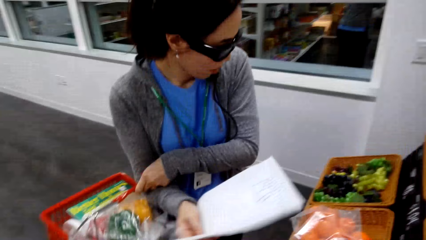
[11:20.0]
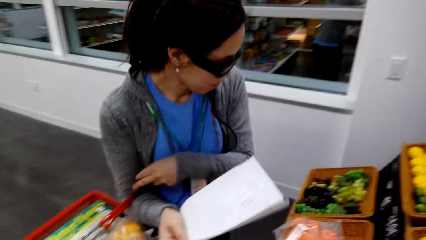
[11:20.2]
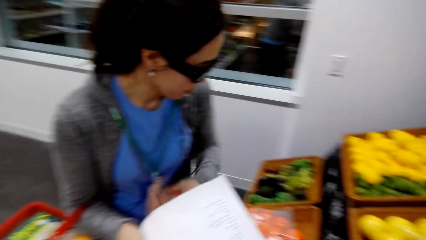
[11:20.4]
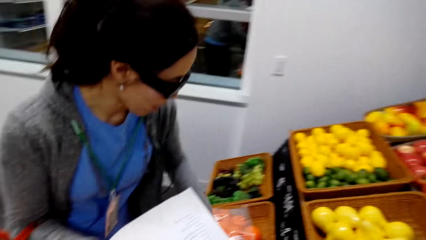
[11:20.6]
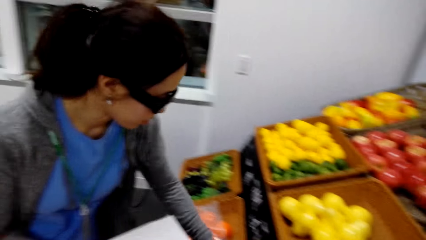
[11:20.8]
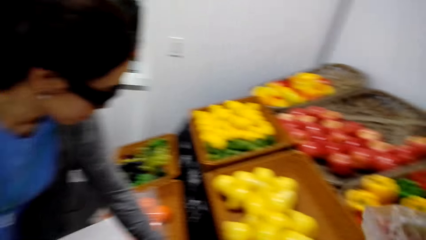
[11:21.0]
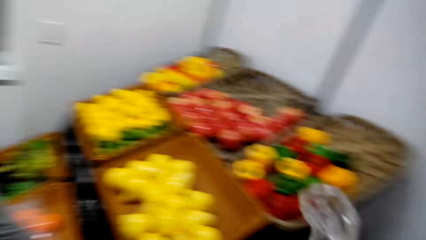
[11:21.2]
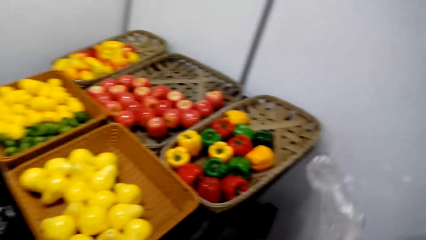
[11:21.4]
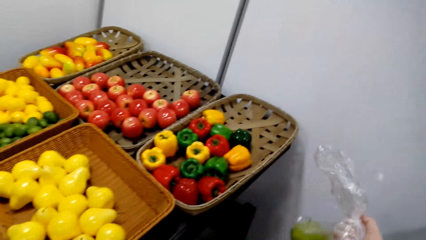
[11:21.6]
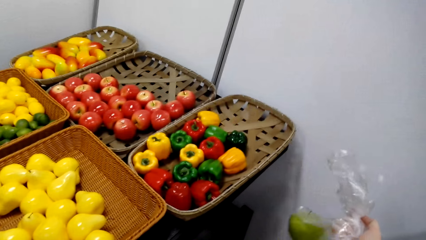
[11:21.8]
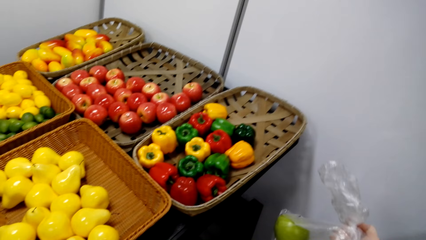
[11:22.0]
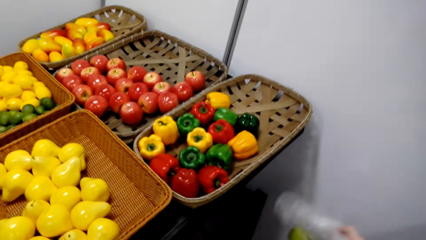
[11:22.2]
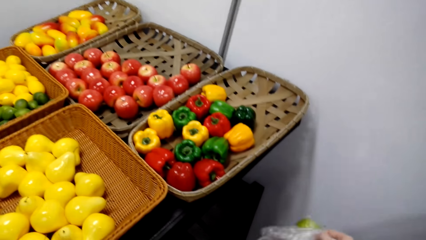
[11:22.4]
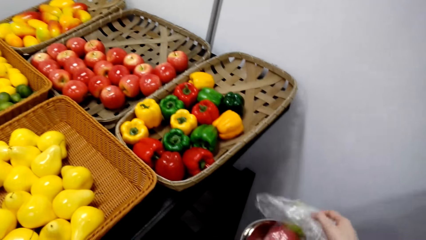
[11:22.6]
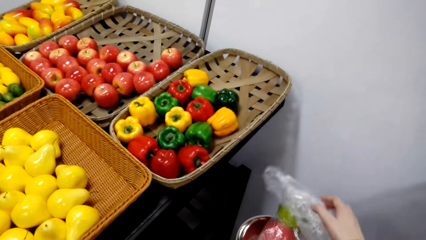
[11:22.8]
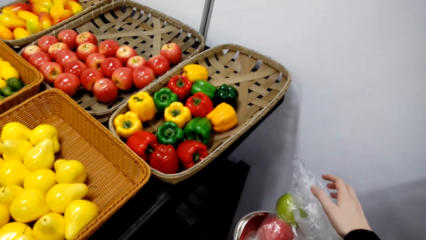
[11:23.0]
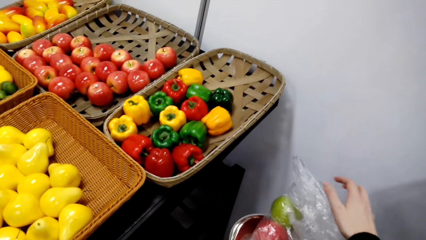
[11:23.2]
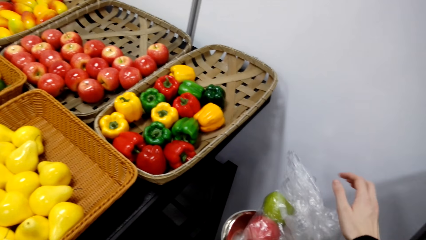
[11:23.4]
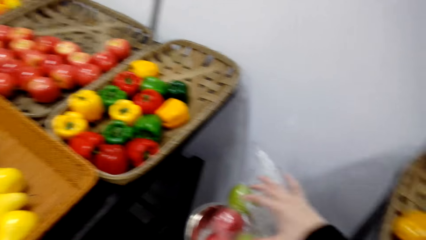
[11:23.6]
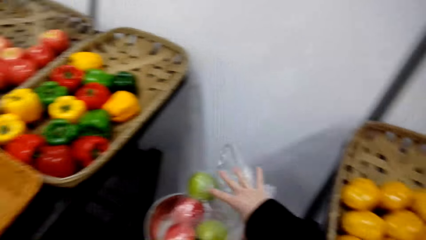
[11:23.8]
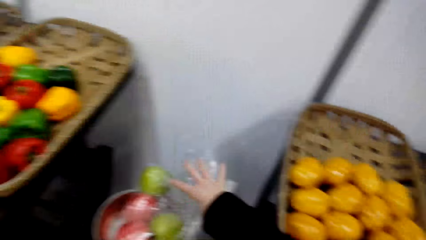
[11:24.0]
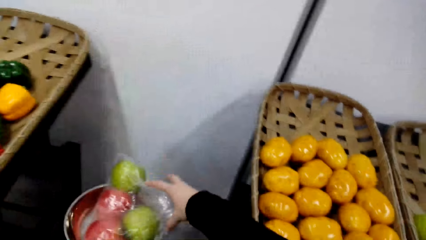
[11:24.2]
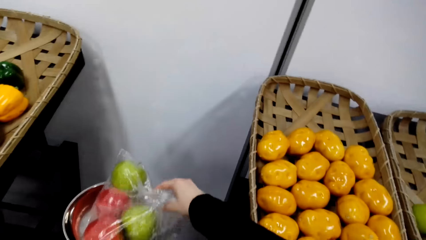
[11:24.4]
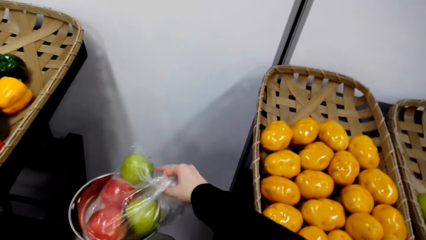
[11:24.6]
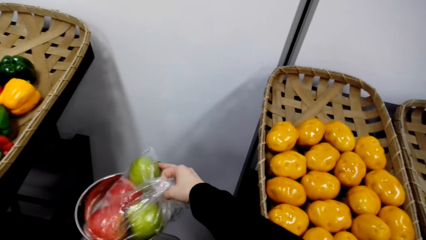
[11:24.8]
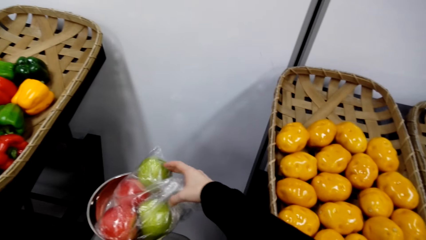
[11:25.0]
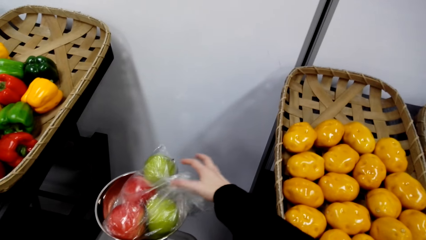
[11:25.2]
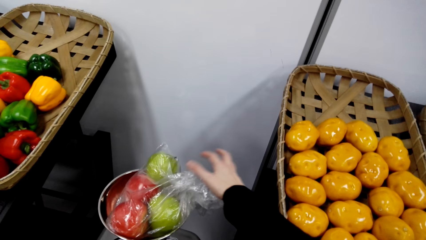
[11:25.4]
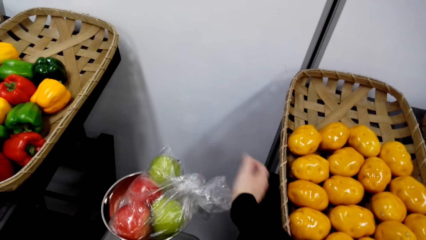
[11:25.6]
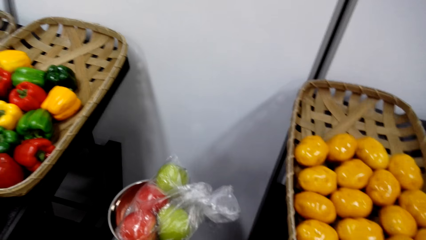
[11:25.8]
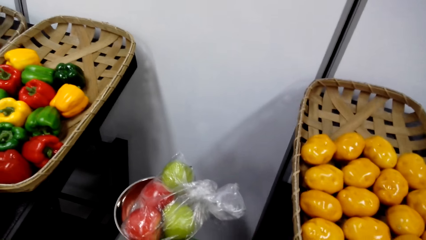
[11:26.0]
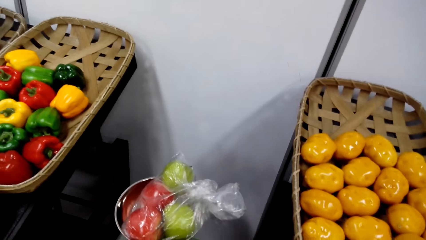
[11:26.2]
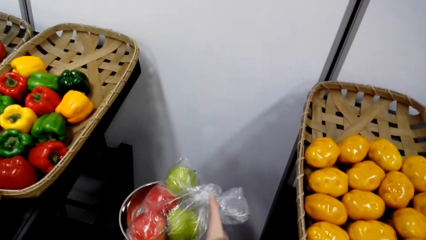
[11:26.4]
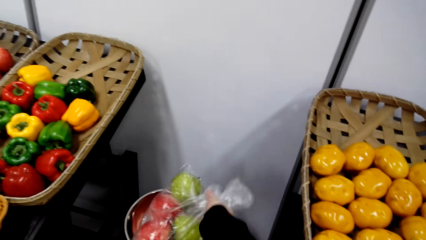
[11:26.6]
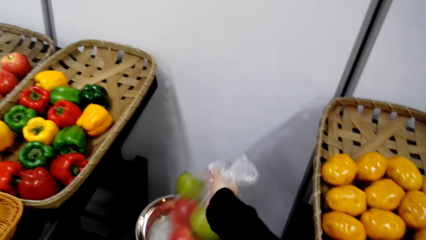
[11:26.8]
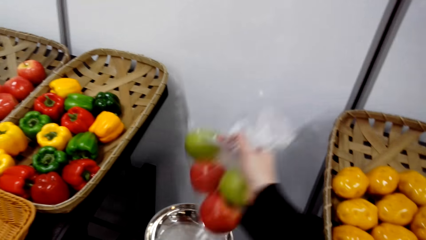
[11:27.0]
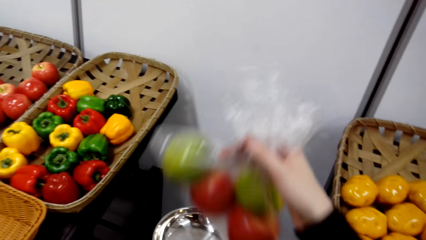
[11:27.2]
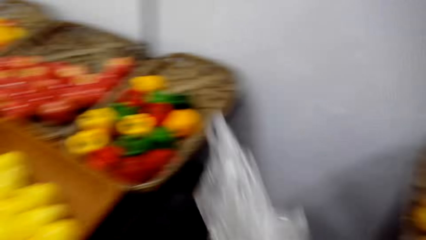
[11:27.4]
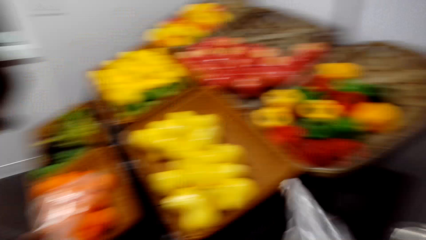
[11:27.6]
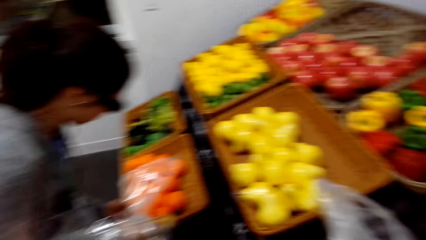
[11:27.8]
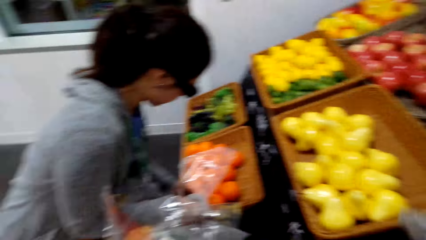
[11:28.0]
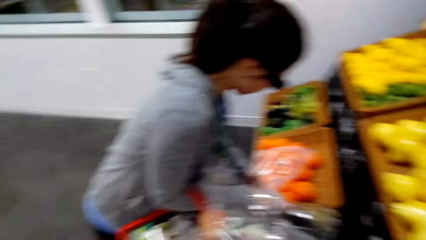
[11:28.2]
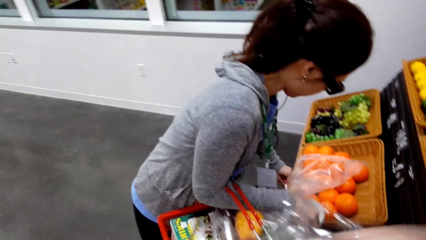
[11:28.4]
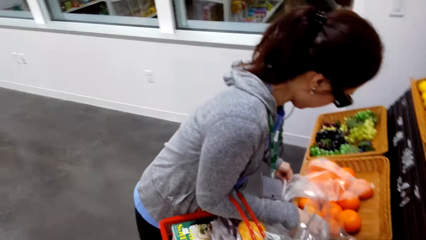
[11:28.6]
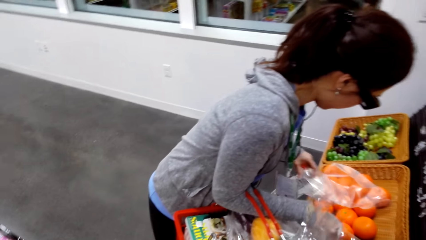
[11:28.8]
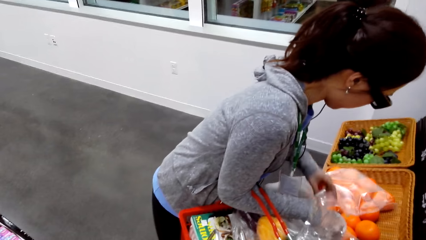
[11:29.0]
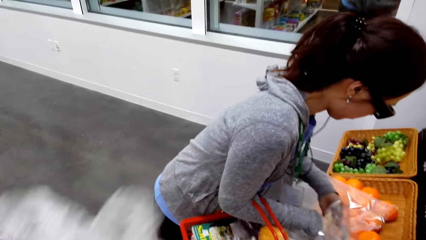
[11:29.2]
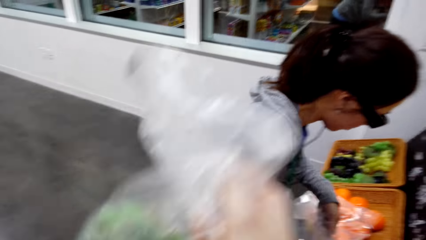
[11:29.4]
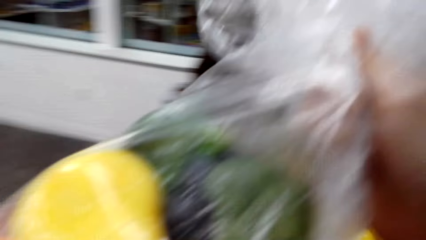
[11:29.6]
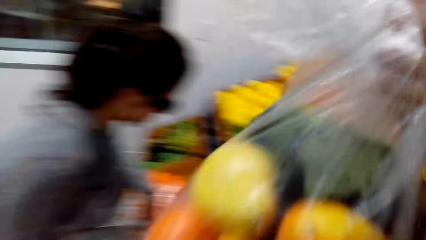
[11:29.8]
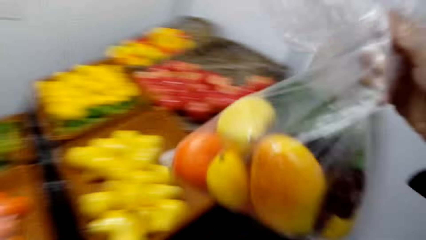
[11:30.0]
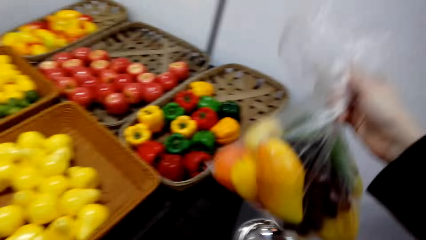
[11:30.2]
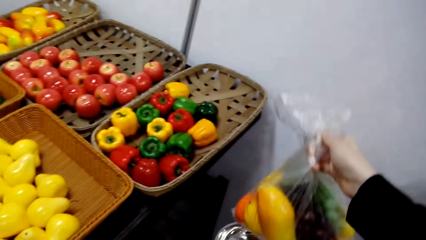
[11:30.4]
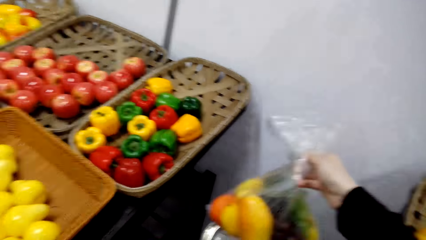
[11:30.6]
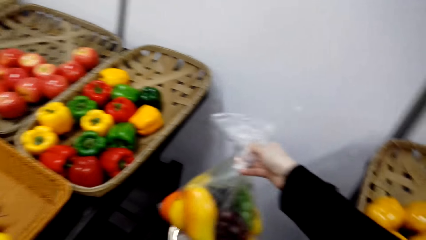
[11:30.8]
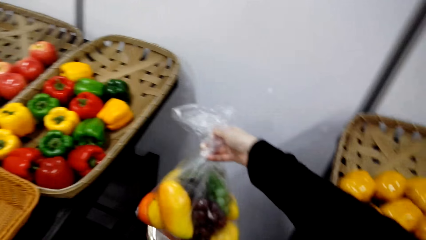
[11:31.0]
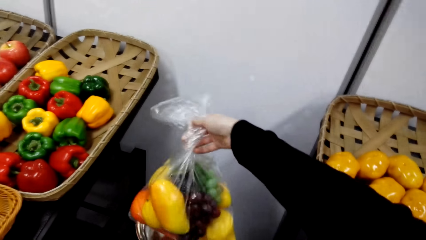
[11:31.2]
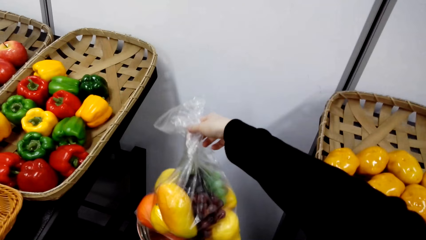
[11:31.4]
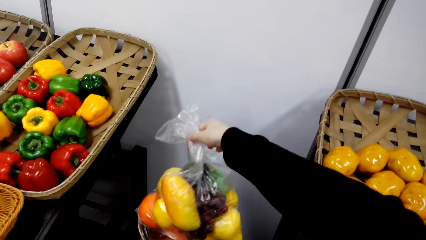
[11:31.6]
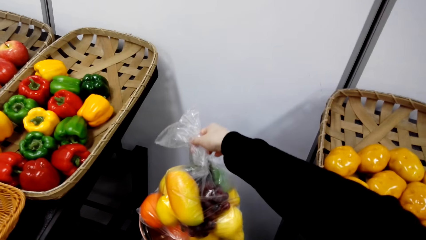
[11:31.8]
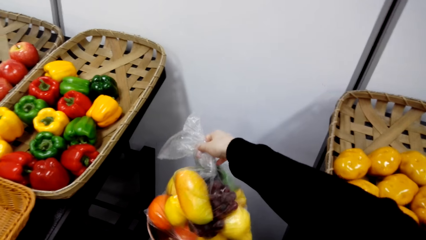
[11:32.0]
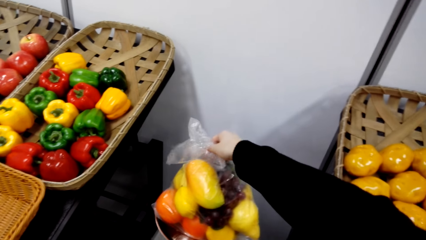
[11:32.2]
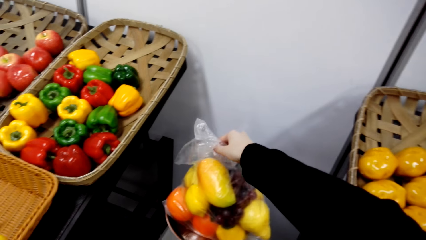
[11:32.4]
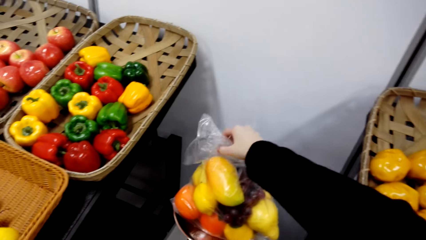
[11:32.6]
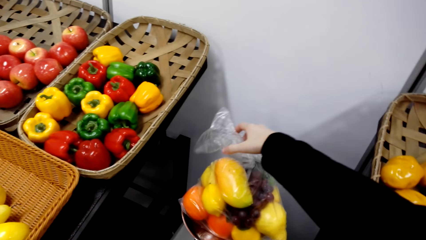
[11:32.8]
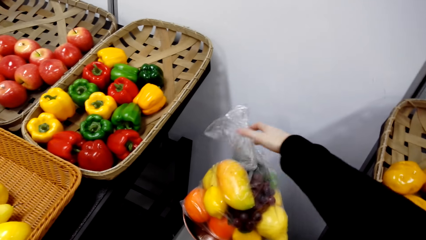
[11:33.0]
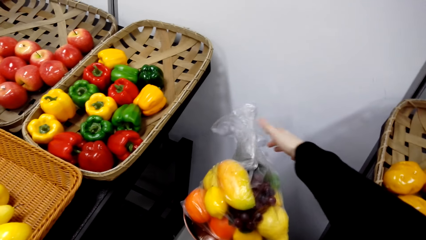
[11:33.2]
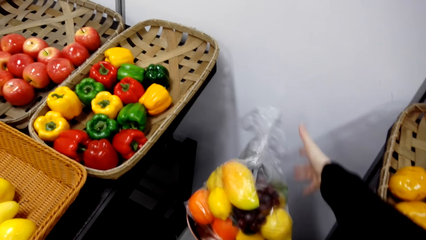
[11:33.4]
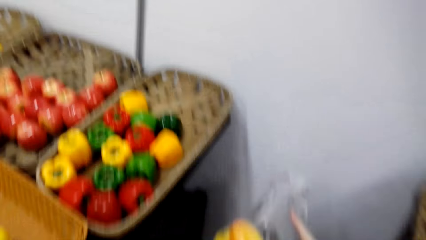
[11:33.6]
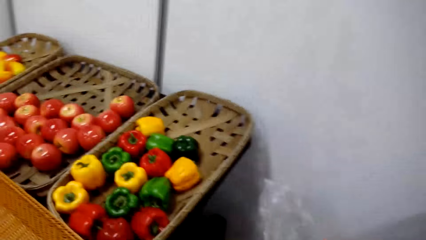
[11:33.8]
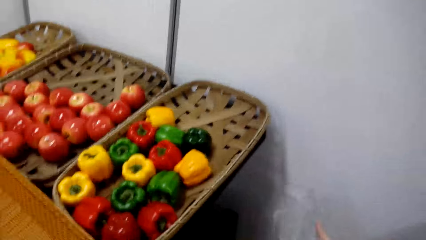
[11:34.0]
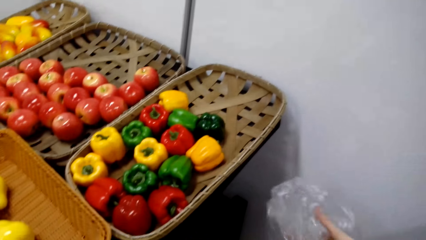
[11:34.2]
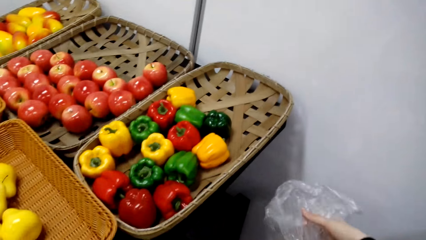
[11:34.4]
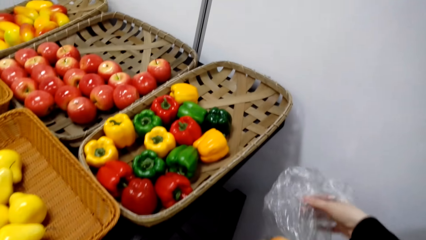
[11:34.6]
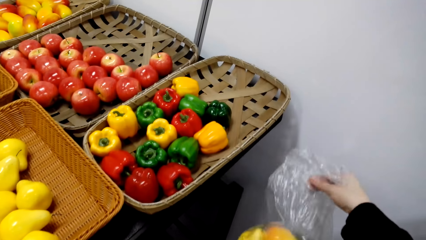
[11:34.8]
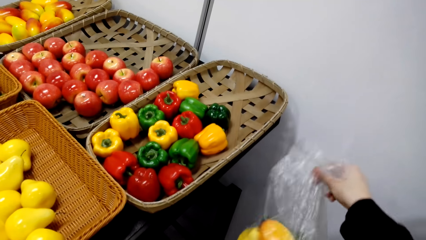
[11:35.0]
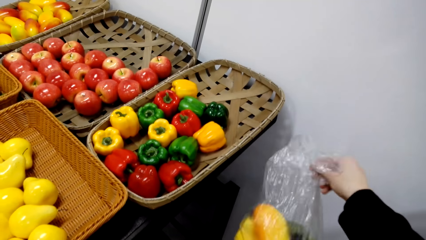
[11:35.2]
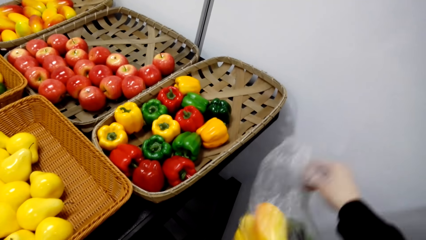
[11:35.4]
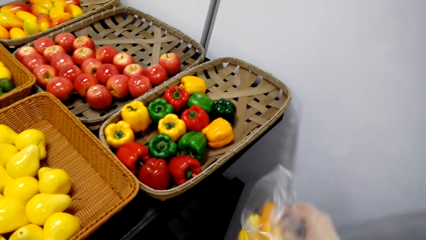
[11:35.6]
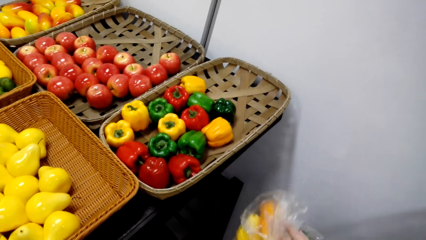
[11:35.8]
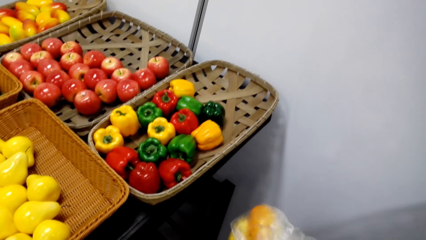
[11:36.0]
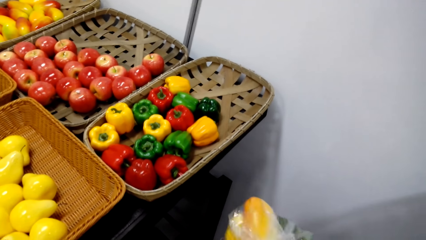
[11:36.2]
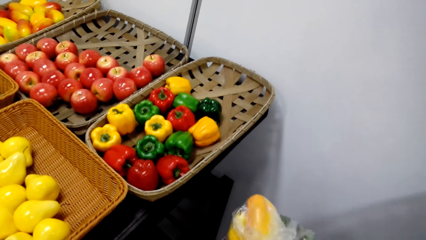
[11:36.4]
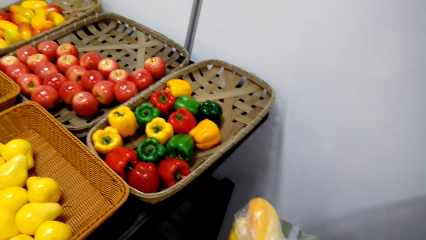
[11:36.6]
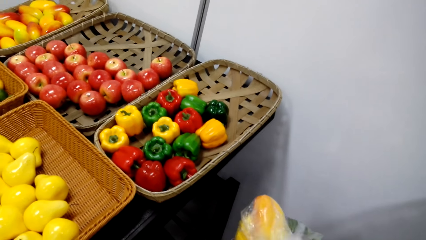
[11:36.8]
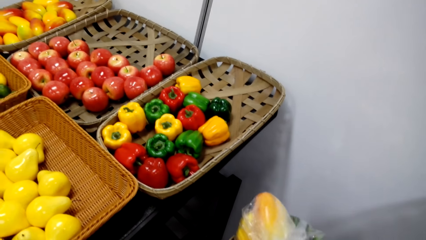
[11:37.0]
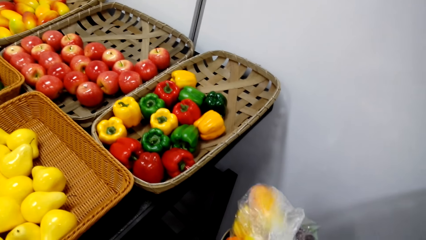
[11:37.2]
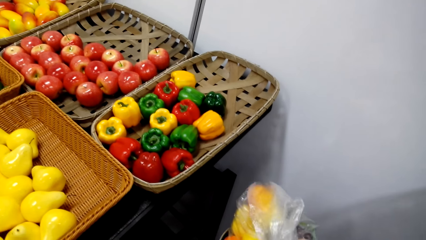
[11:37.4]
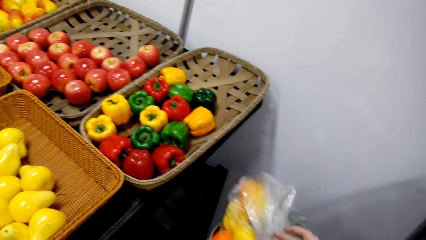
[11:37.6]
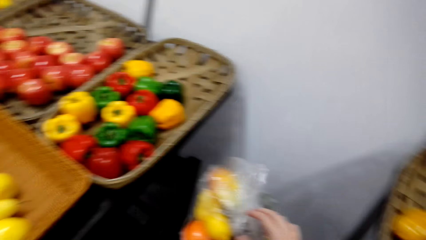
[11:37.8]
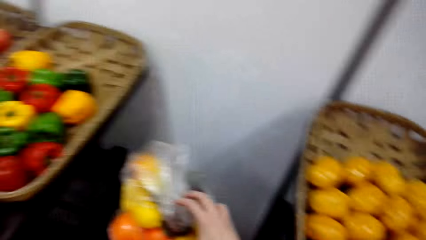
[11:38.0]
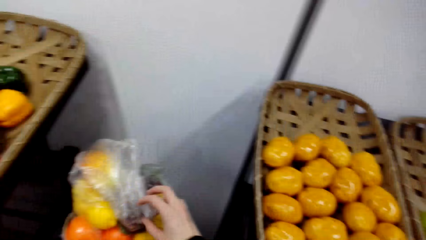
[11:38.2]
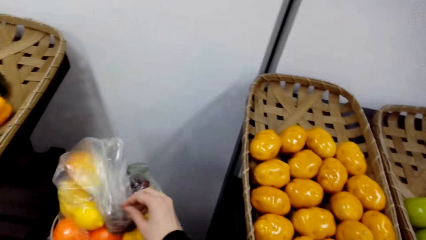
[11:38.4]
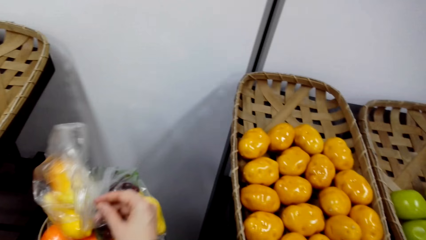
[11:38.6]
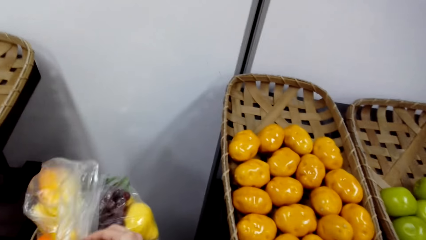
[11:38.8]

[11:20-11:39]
A woman adjusts a supermarket basket in the hand. The woman holds a paper. The woman bends towards the fruit baskets. The camera wearer weighs apples on the kitchen weighing scale. They put the plastic bag on the weighing scale. They lift the apples from the kitchen weighing scale. They carry the plastic bag. They lift fruits in a plastic paper. They put the plastic bag on the weighing scale. They weigh the fruits on the kitchen weighing scale. They adjust the fruits on the kitchen weighing scale. They straighten the plastic bag.
